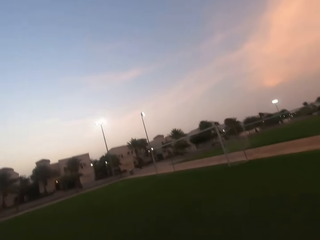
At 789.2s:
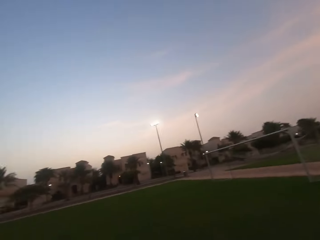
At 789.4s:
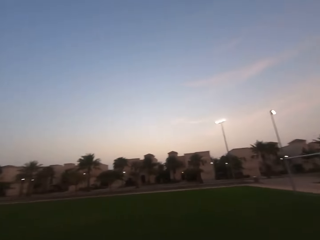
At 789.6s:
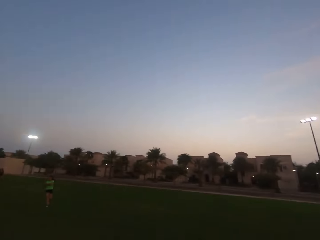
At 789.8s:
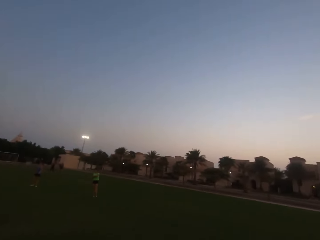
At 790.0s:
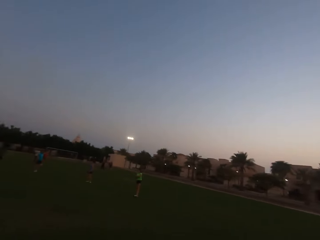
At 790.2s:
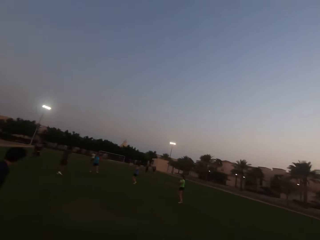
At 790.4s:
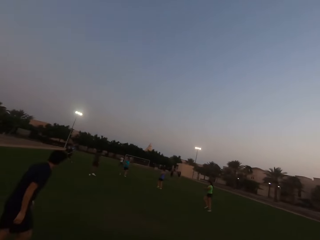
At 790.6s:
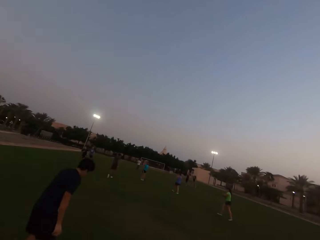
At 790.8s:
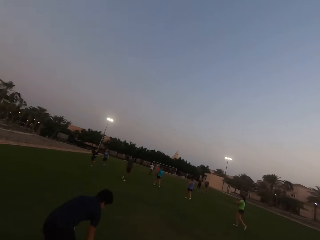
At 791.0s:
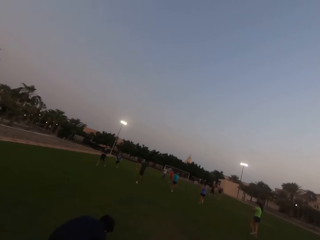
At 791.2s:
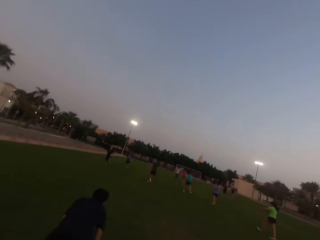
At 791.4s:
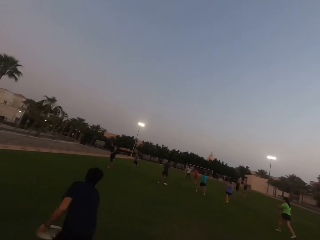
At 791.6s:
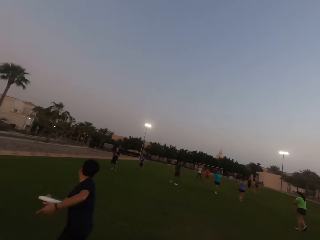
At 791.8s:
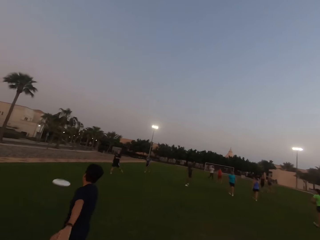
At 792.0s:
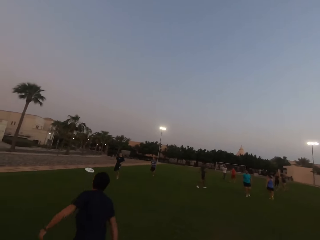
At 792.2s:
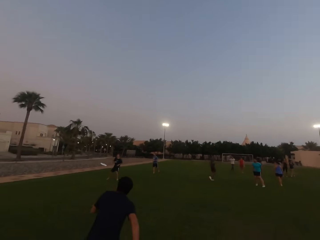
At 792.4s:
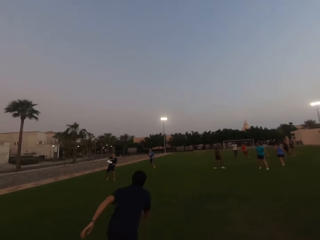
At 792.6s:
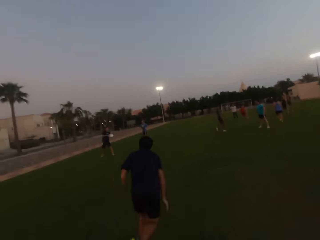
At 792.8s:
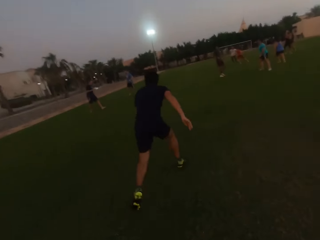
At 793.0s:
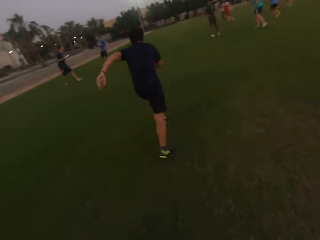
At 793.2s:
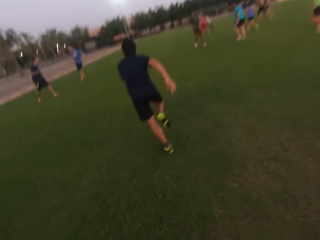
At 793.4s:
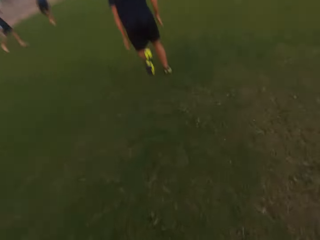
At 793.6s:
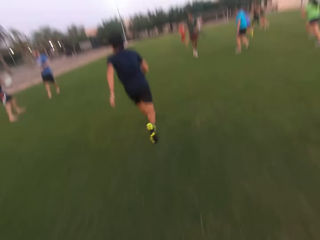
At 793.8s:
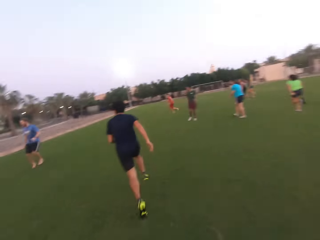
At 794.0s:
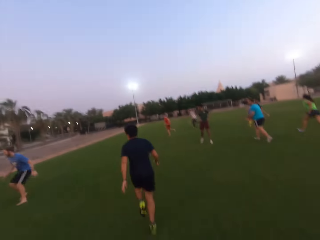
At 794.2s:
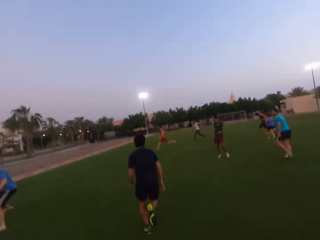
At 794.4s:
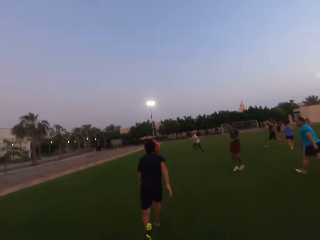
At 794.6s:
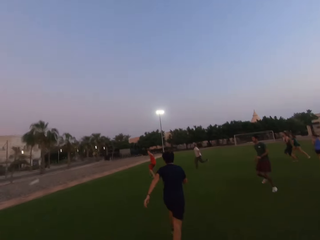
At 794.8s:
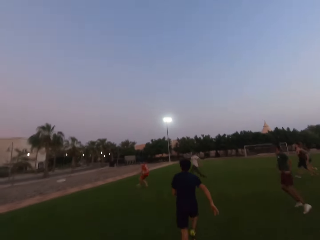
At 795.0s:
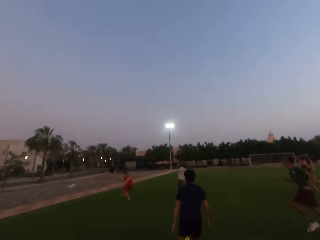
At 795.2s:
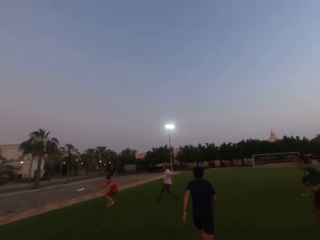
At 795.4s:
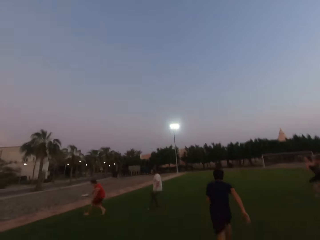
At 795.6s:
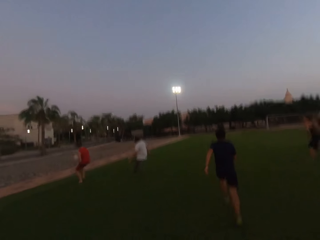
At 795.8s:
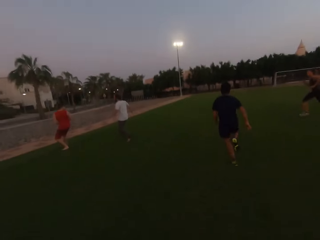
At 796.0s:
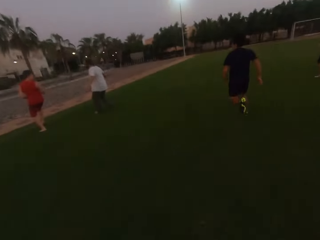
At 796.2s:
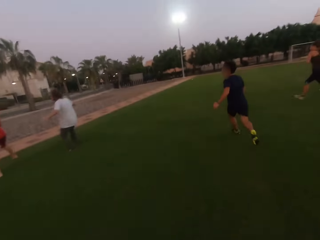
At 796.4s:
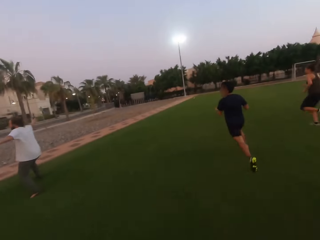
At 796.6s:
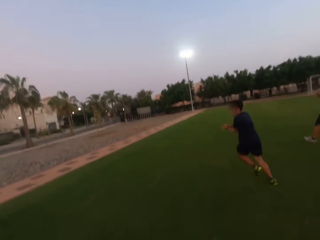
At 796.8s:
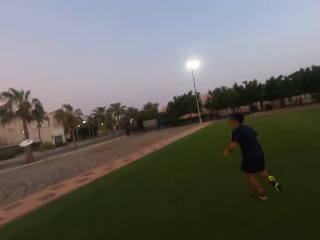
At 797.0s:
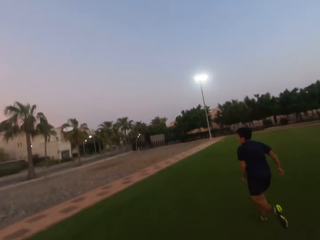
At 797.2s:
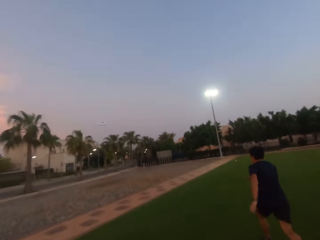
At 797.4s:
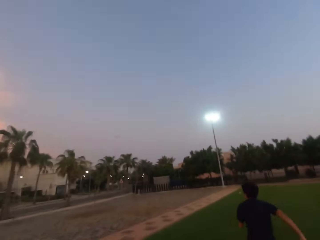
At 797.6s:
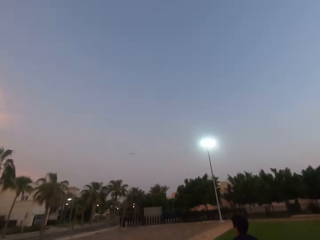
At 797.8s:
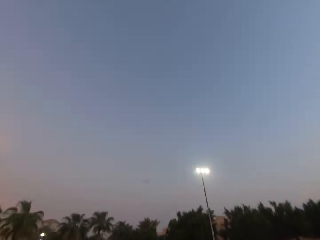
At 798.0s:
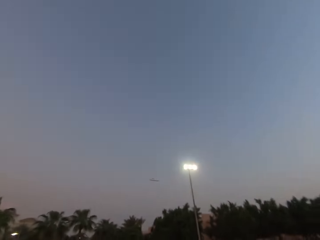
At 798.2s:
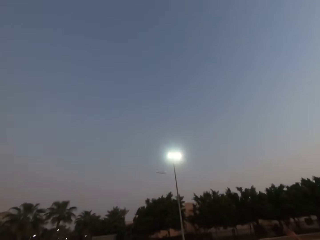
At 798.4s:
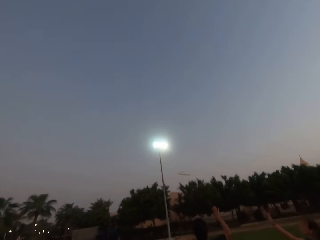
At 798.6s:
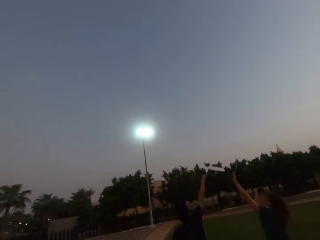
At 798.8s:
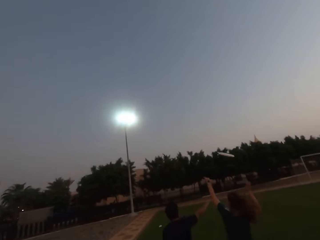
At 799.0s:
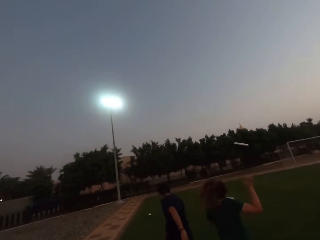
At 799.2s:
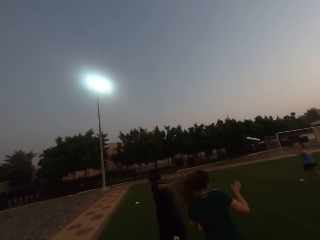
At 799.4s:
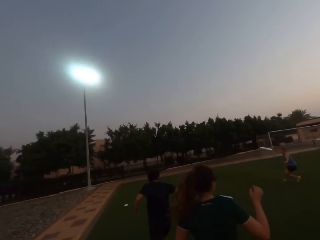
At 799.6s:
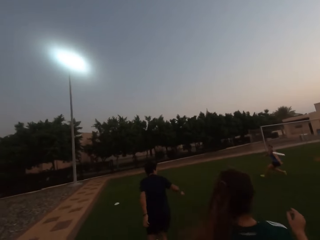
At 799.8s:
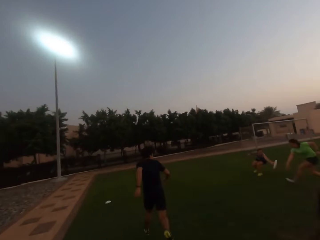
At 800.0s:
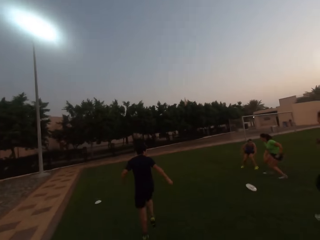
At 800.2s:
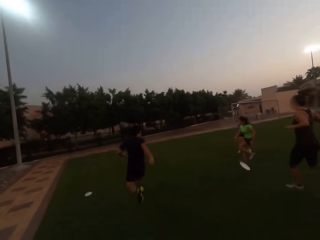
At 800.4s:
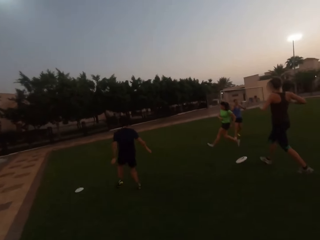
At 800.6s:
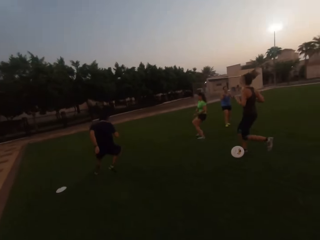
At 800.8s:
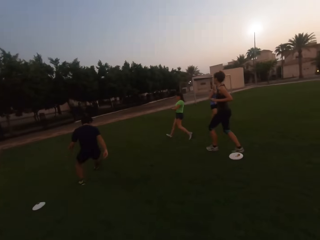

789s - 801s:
The camera wearer looks forward. They run forward.

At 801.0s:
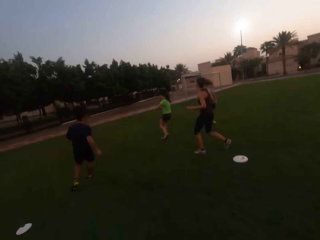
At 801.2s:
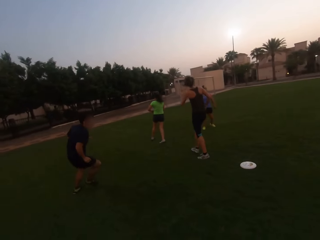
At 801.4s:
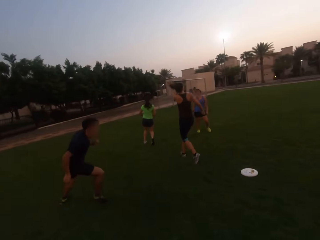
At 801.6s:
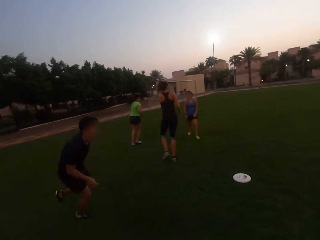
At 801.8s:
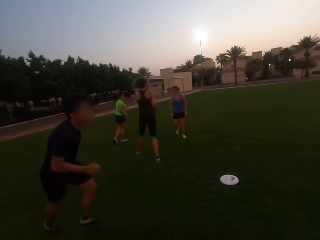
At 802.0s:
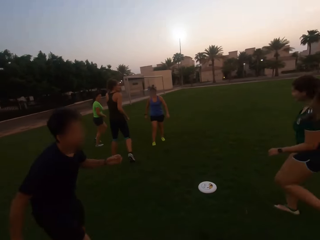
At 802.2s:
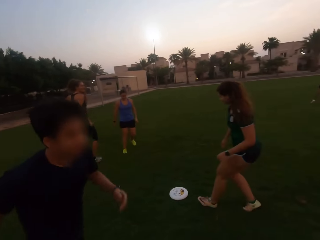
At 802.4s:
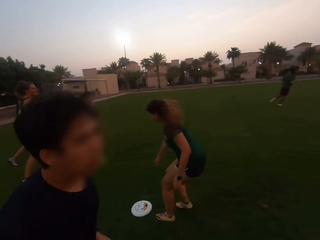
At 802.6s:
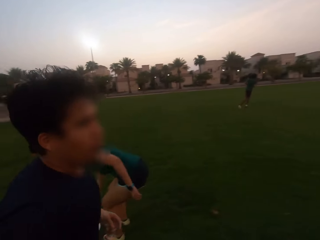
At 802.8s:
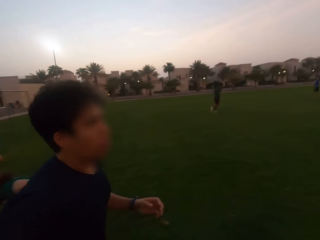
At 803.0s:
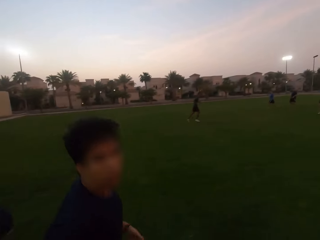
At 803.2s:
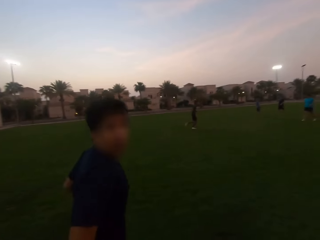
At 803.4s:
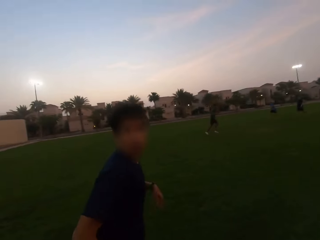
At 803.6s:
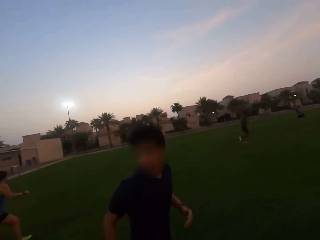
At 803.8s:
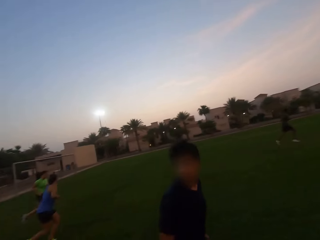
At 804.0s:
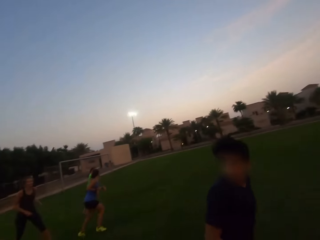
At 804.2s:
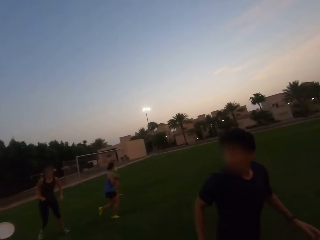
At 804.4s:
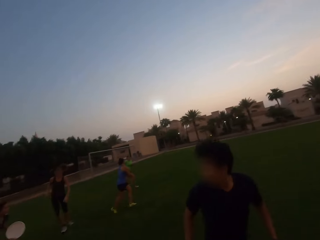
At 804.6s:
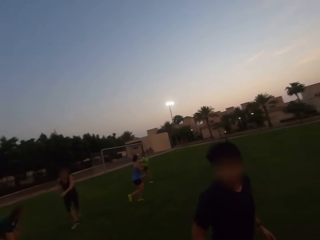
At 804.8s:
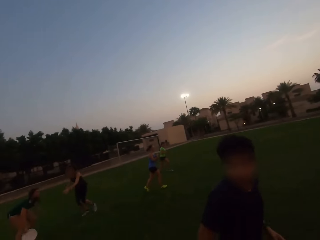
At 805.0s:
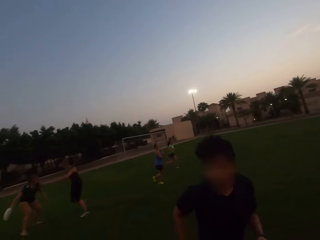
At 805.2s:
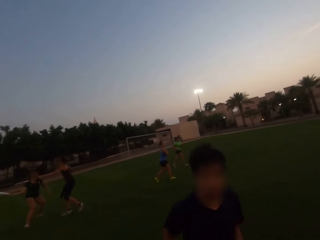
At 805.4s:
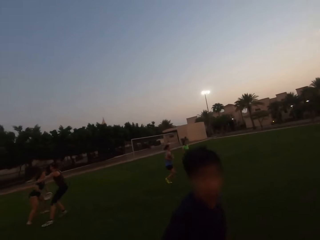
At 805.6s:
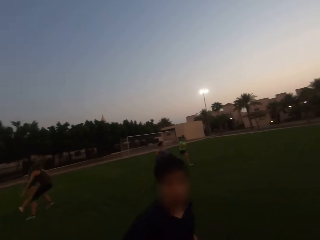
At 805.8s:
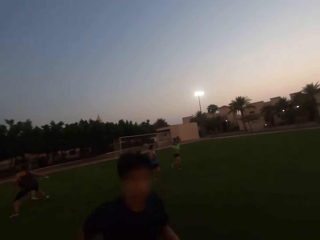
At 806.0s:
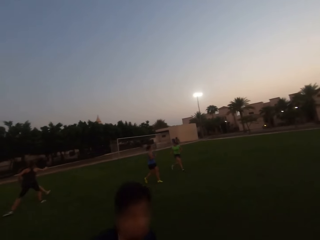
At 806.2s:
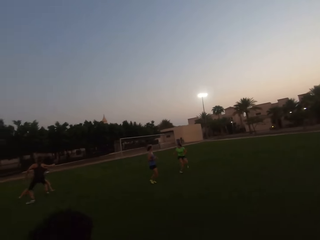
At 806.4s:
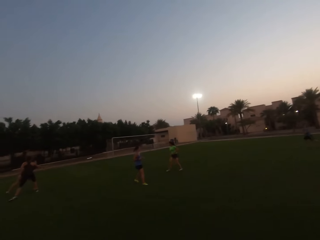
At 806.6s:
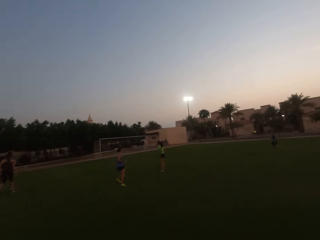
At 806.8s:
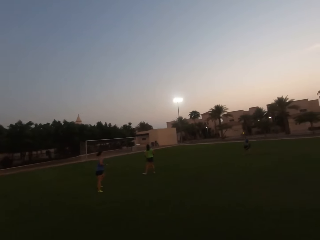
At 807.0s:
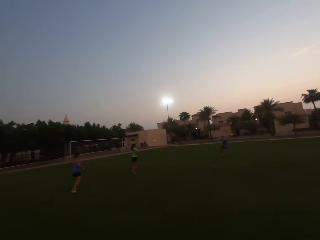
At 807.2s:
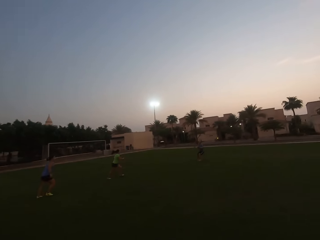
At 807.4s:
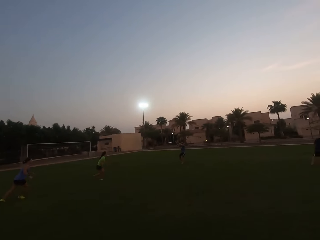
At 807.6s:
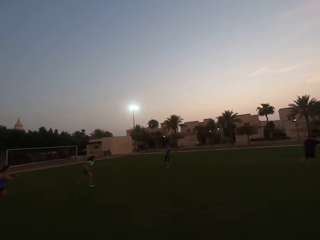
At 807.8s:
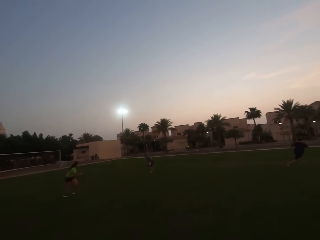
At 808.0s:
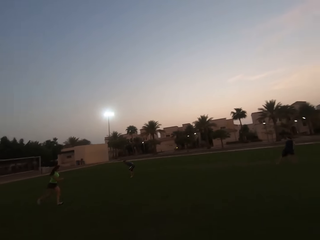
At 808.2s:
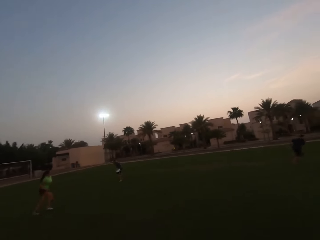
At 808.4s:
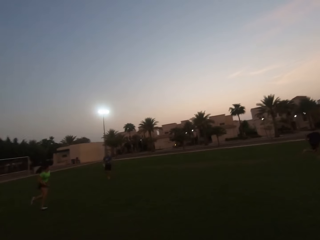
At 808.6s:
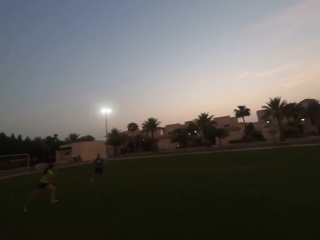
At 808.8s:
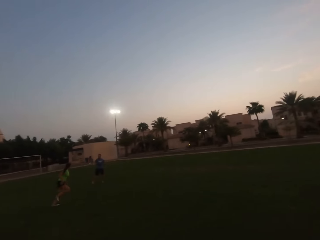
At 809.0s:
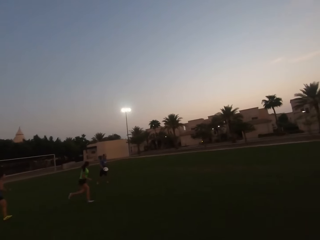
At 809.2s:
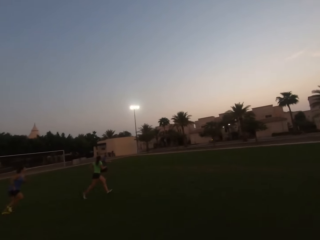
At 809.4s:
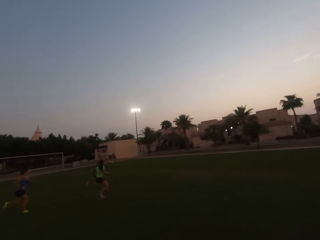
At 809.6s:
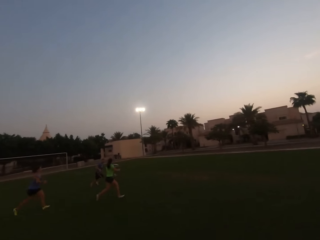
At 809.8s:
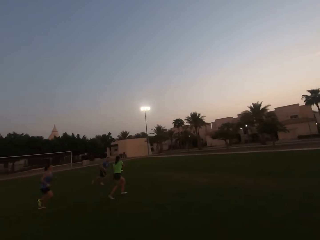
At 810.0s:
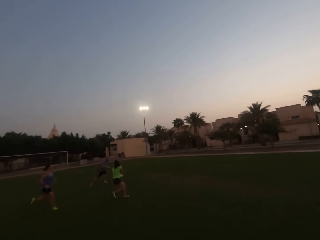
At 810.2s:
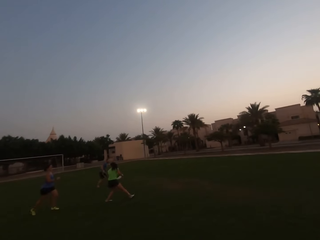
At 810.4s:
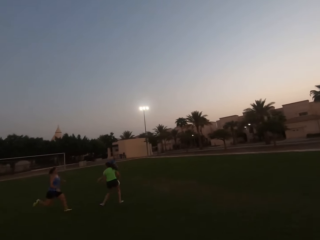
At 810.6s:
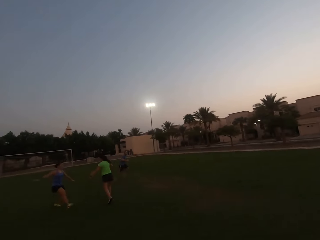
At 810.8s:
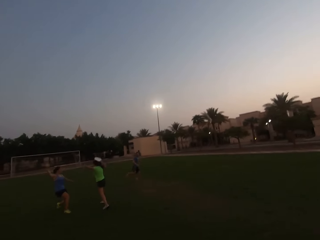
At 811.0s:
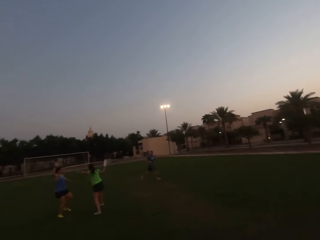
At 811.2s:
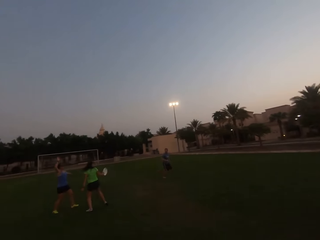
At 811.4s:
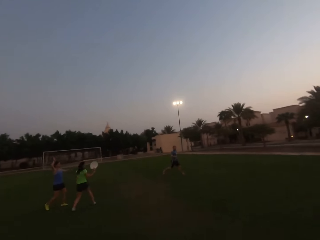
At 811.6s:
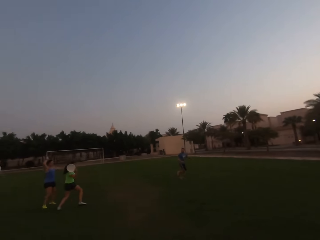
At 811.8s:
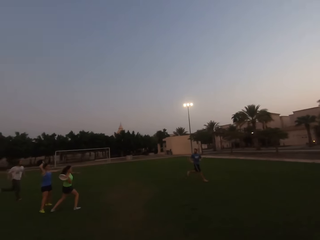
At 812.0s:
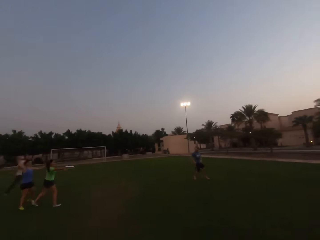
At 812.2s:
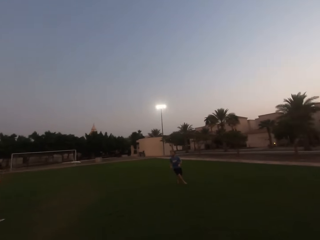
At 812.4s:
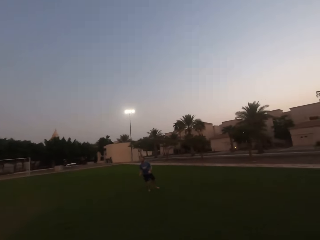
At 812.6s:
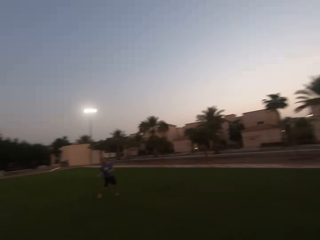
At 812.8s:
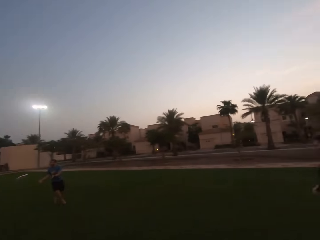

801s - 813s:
The camera wearer runs backwards. They run right.
